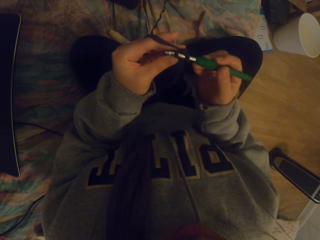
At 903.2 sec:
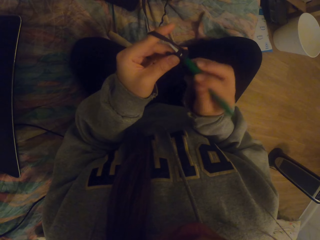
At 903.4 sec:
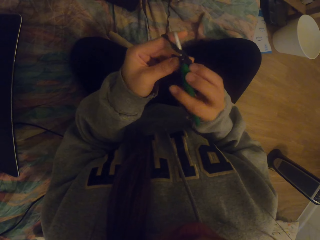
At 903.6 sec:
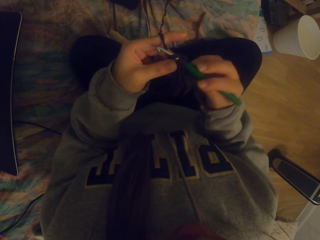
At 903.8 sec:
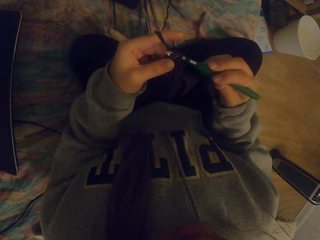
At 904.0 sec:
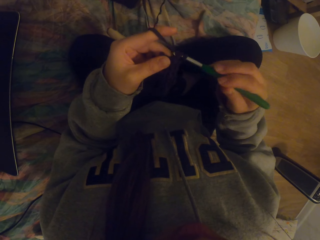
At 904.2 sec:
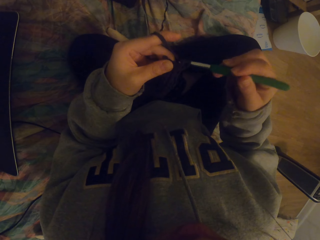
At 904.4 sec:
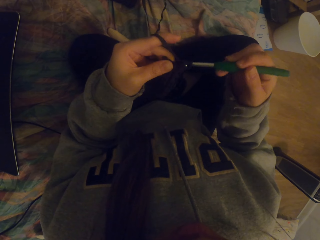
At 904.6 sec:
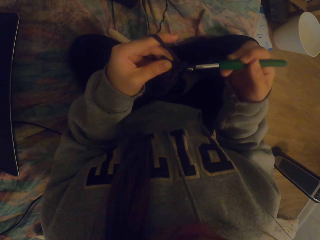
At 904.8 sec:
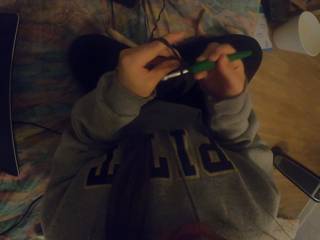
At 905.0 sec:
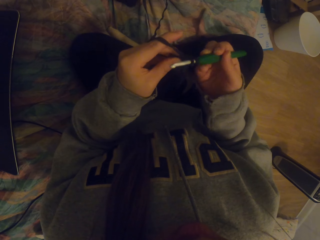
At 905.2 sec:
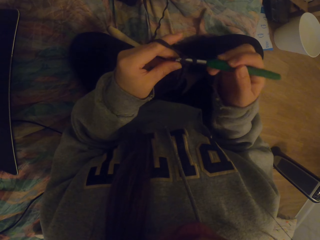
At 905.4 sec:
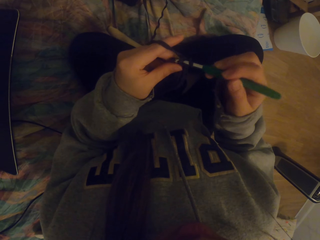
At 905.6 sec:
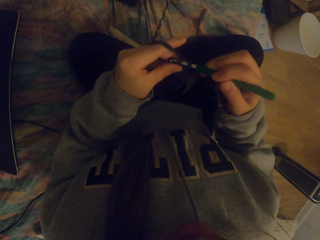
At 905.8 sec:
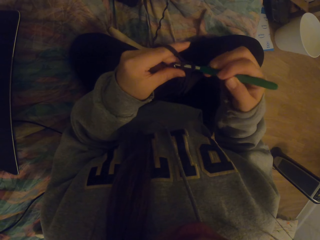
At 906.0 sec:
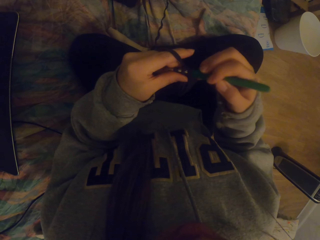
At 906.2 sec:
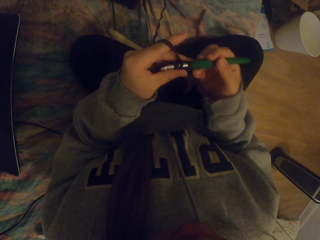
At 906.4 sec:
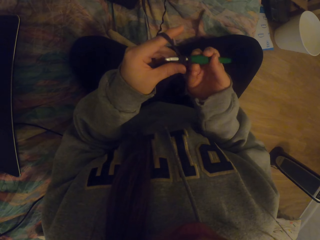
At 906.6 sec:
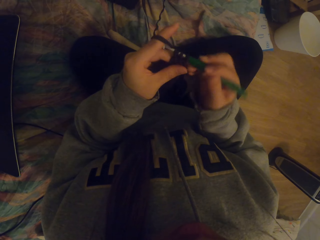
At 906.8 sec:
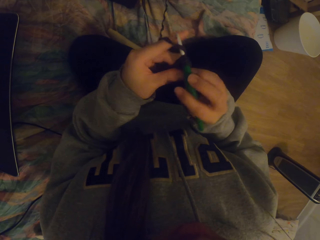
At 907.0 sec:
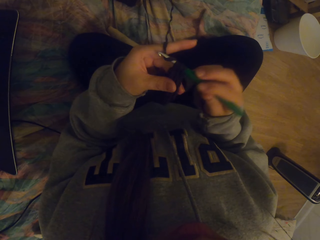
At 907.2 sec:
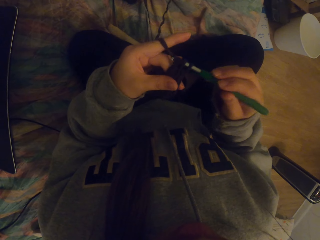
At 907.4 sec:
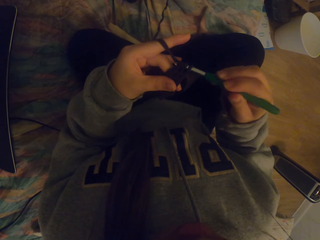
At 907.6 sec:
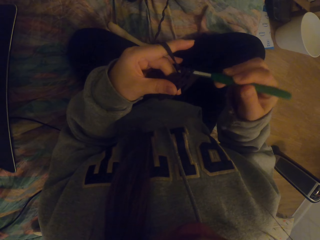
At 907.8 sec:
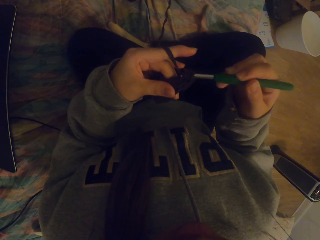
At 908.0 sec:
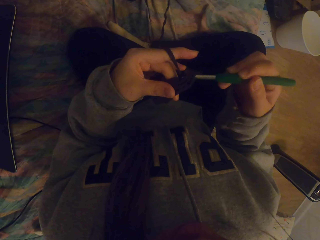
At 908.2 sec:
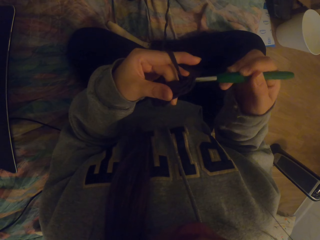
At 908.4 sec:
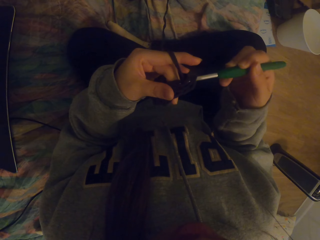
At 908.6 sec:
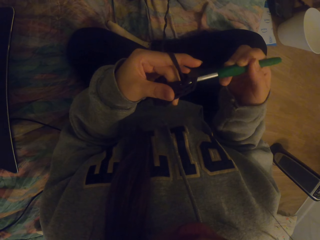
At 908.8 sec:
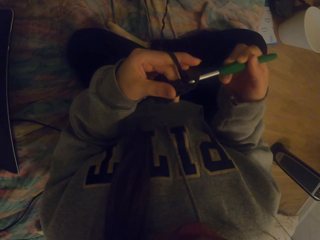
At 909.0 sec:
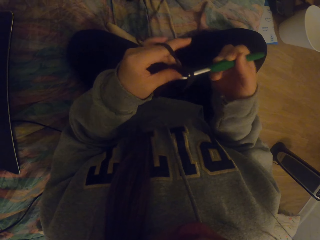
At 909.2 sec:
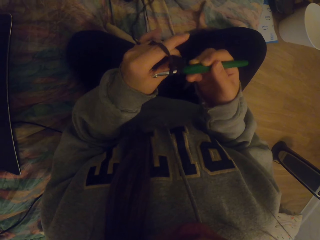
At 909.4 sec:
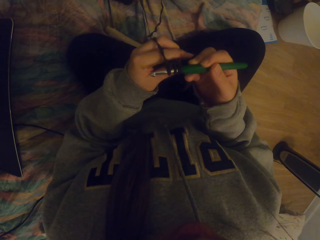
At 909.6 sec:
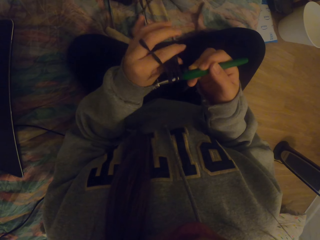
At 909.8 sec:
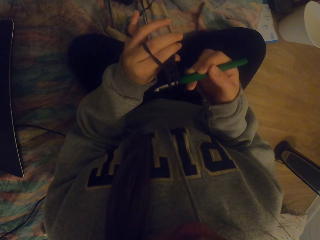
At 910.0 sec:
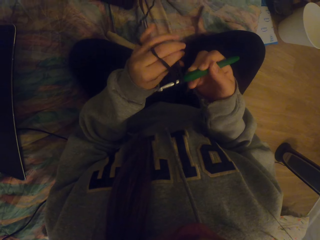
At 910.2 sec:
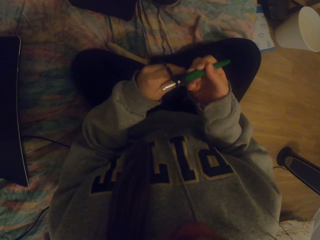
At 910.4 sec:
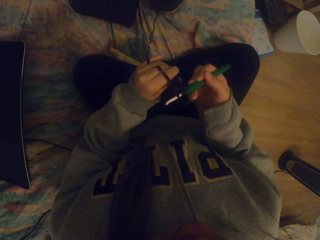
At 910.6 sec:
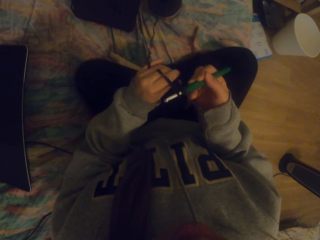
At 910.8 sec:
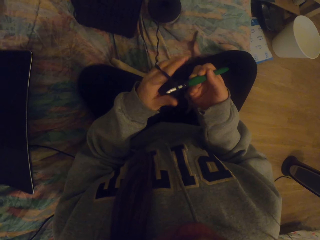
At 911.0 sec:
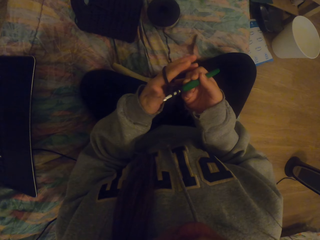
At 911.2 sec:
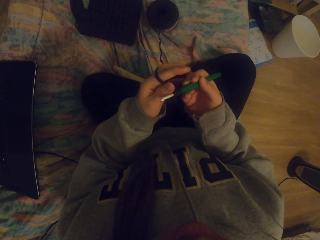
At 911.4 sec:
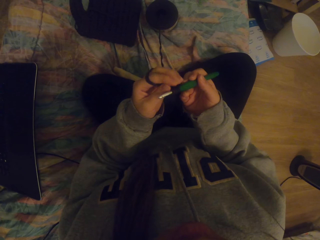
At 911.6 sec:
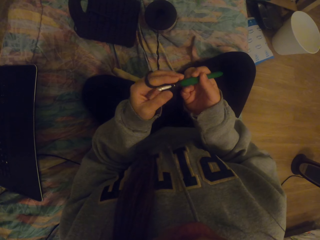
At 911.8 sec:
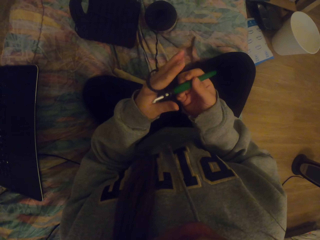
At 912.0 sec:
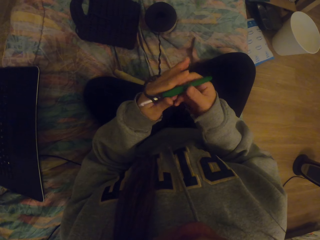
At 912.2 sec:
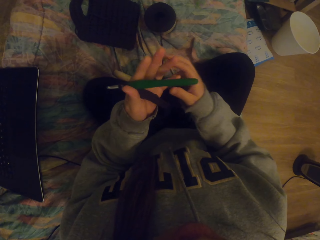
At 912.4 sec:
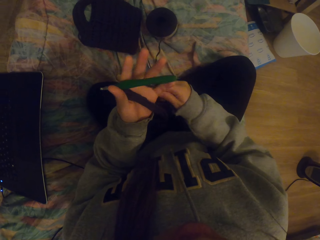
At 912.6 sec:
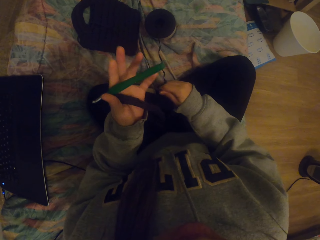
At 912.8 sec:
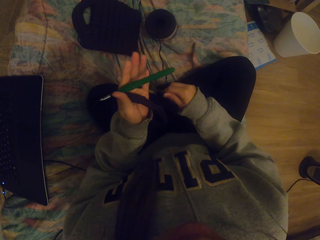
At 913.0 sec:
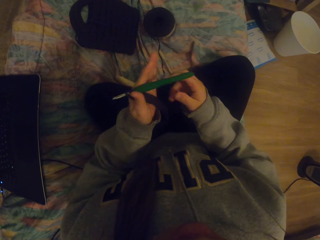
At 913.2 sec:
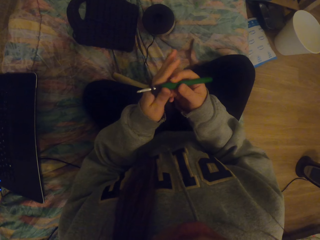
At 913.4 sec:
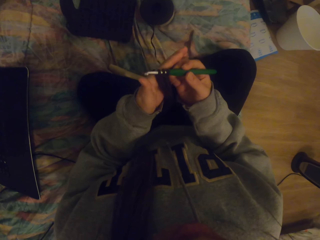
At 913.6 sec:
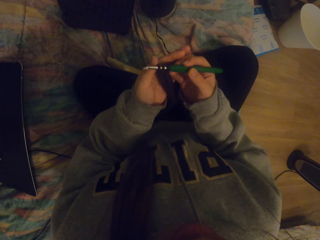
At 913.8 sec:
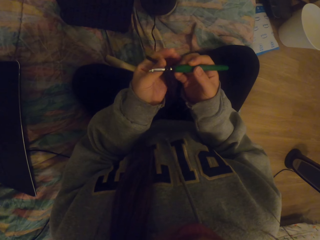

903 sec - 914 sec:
The camera wearer tightens the thread on the fabric. They straighten the crochet.

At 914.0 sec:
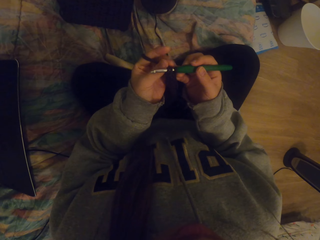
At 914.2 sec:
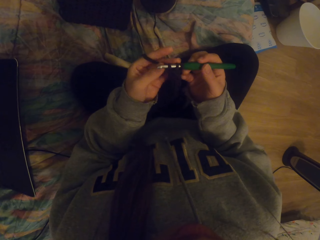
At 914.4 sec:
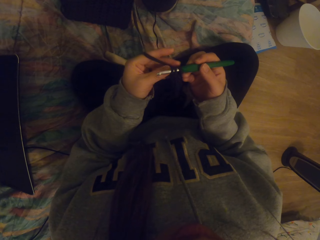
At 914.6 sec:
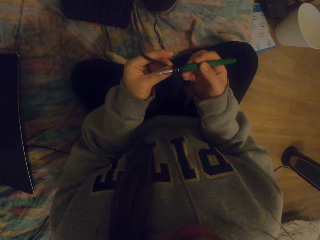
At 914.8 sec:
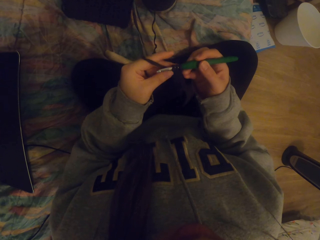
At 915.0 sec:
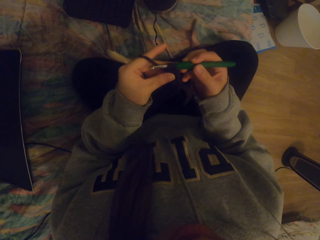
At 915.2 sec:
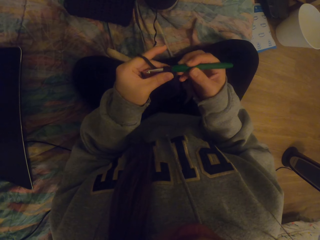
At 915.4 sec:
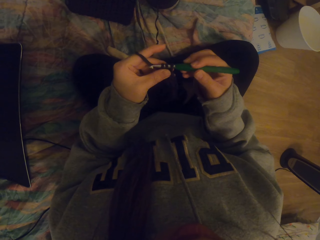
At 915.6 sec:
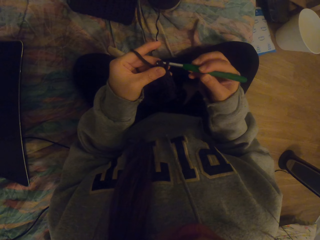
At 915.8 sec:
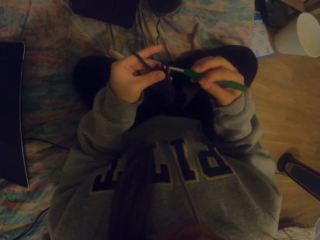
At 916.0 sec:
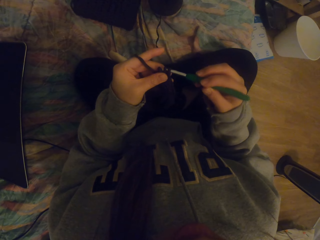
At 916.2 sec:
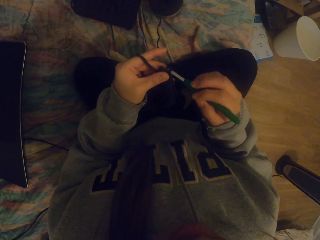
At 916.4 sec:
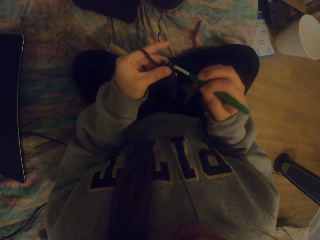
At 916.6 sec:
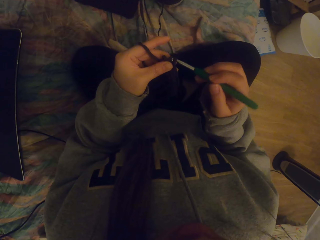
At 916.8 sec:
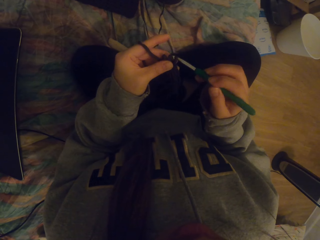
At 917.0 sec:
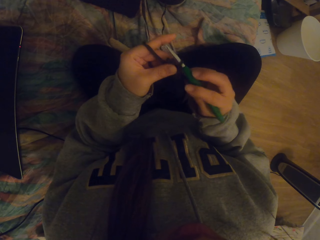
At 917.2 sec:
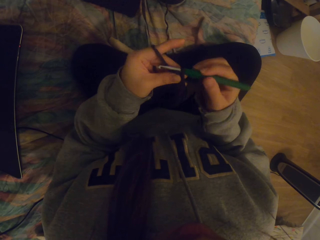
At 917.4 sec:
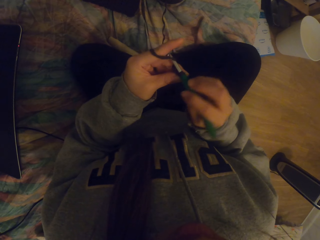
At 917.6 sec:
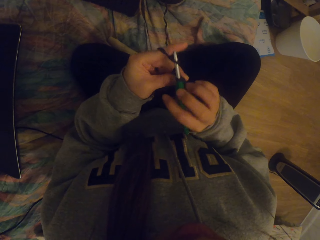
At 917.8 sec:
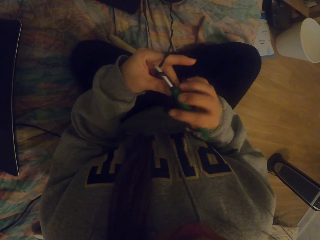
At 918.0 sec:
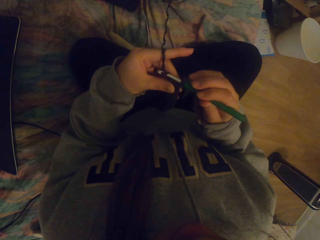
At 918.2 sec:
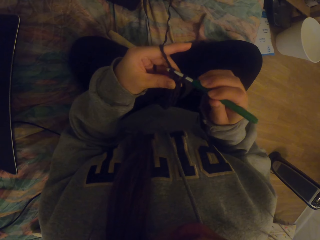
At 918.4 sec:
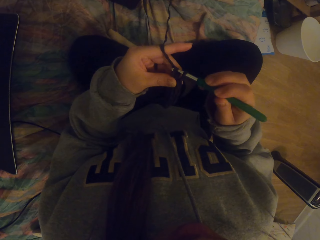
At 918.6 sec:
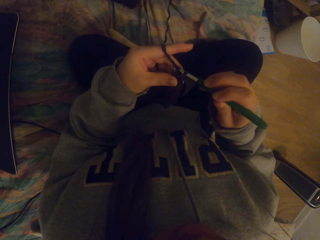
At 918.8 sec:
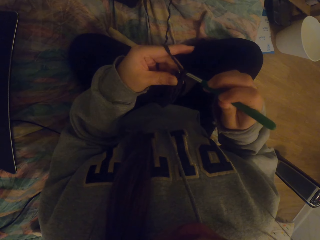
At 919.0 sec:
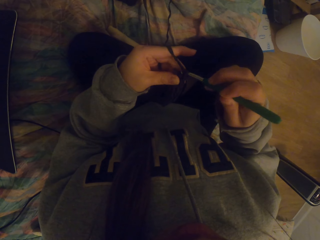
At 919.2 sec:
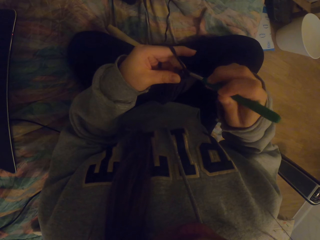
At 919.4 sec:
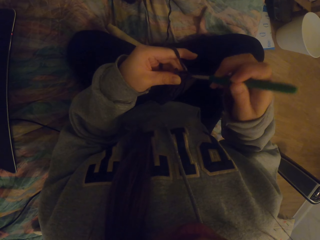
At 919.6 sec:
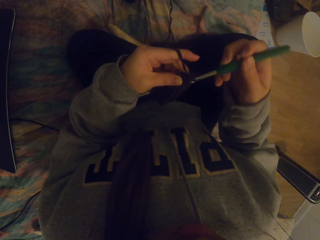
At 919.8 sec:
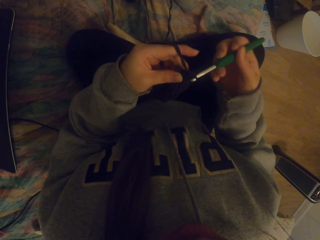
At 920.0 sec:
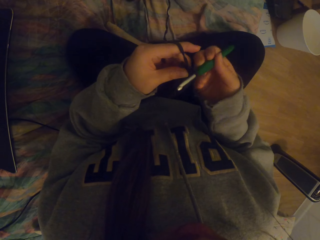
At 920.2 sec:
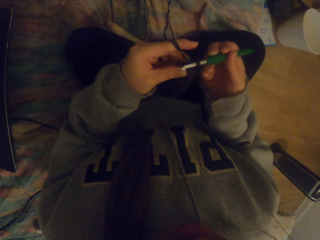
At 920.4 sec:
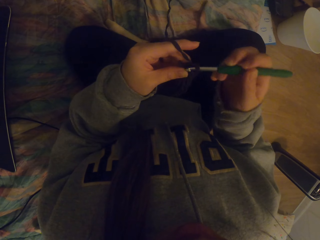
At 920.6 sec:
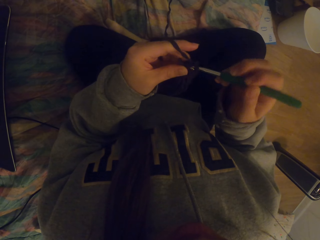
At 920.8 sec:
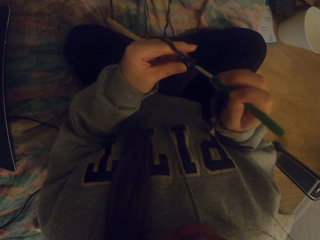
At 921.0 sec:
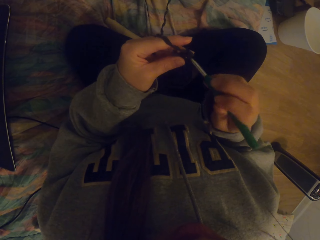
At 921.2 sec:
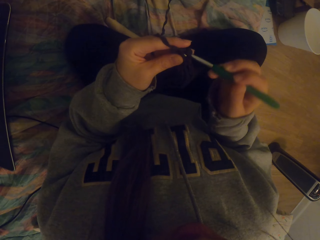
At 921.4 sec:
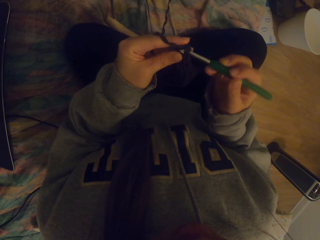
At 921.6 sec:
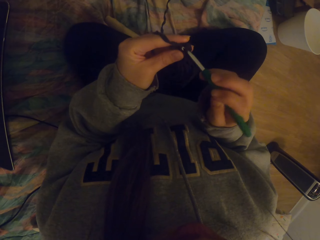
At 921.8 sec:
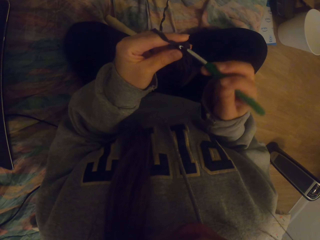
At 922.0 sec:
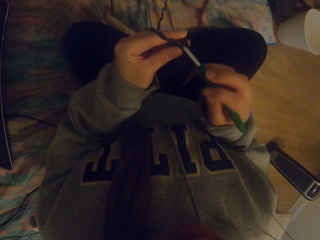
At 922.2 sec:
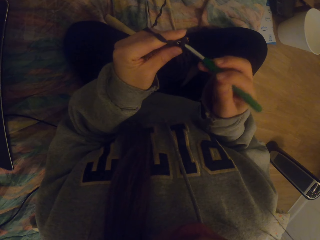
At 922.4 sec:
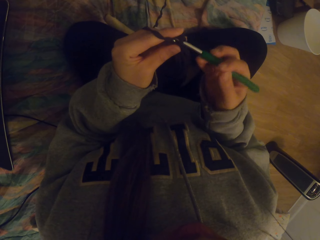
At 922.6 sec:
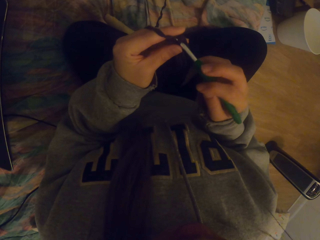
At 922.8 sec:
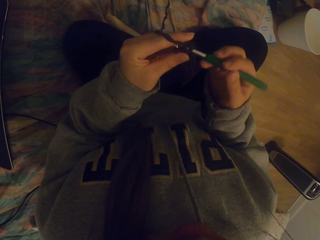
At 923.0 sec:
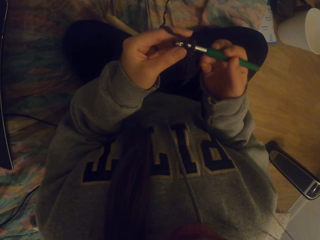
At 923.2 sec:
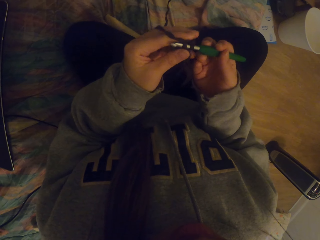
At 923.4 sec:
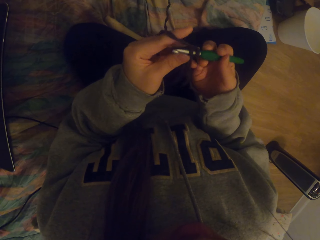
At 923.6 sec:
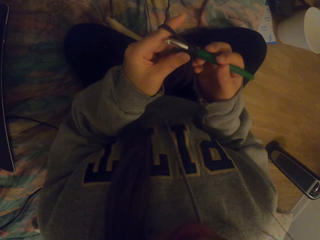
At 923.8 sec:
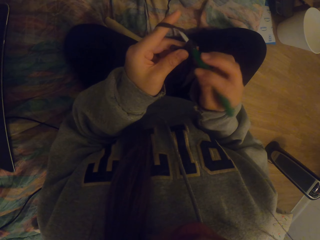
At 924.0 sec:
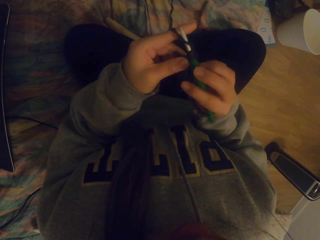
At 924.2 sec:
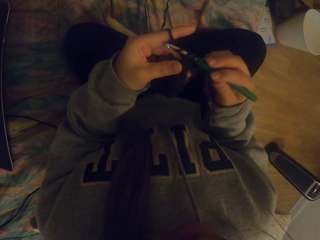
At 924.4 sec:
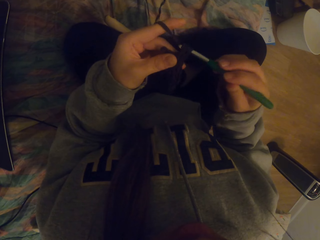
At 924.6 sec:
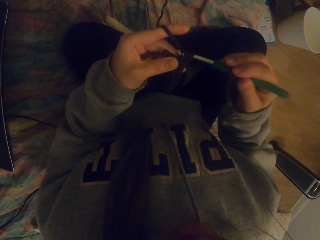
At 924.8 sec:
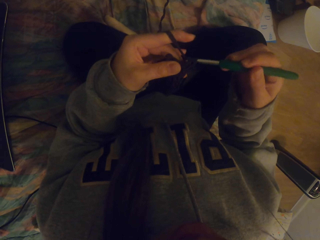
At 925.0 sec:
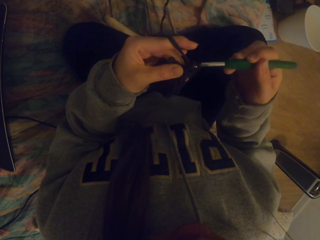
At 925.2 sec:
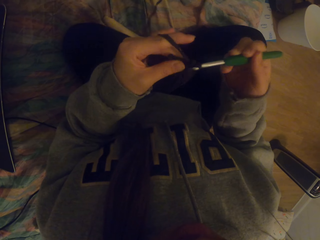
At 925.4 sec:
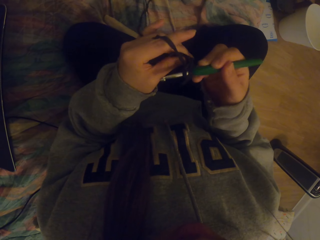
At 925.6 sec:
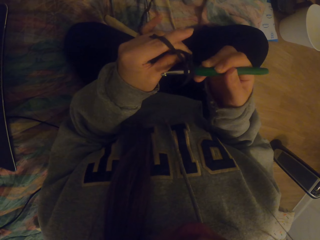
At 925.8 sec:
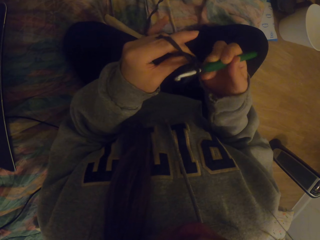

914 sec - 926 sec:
The camera wearer crochets fabric with a crochet hook.
